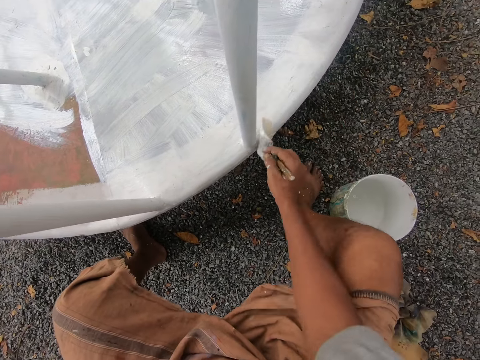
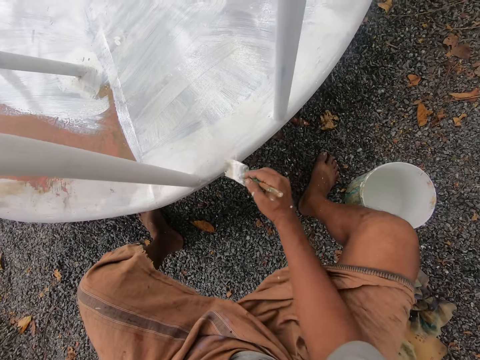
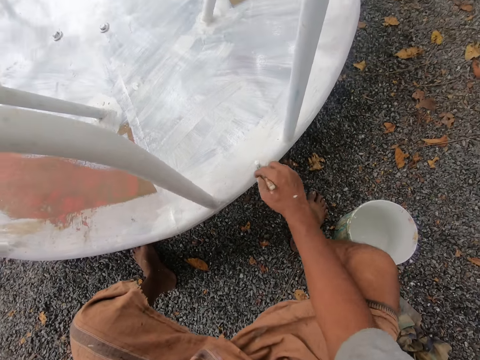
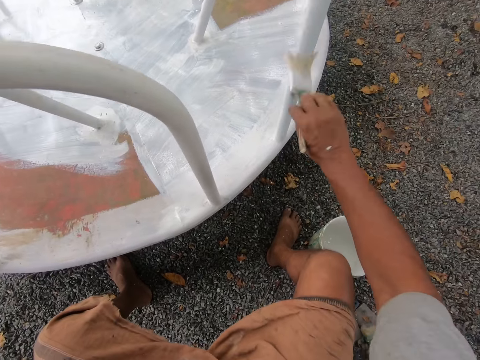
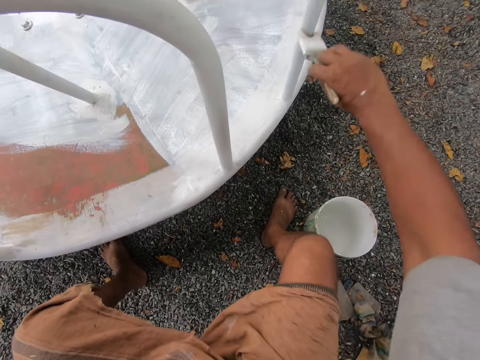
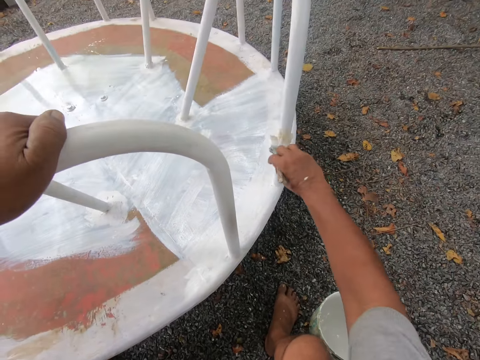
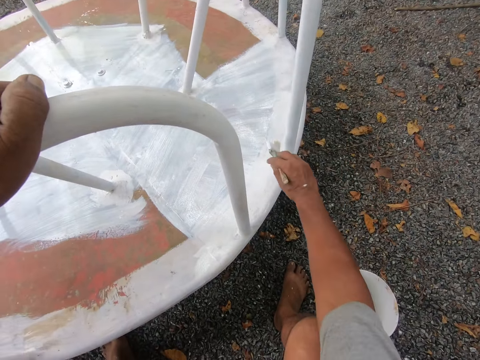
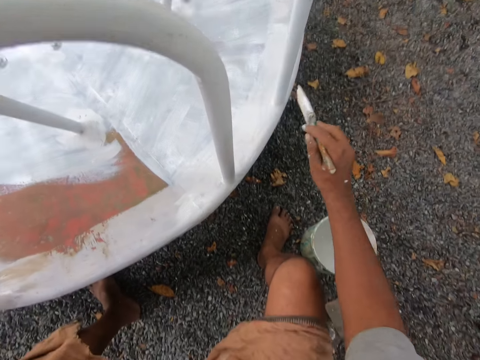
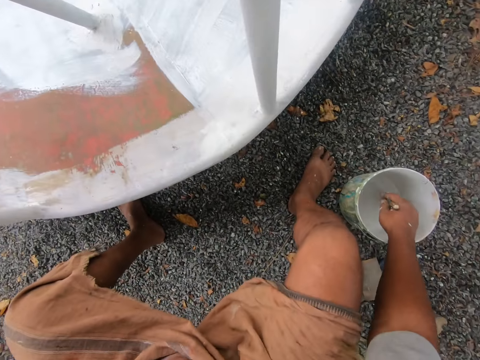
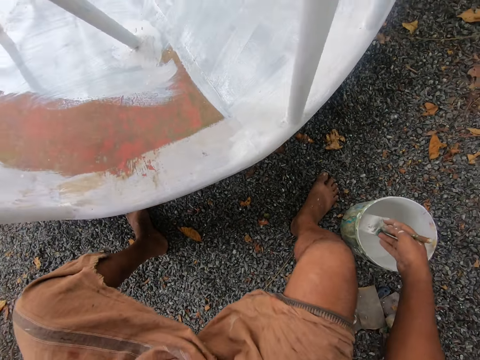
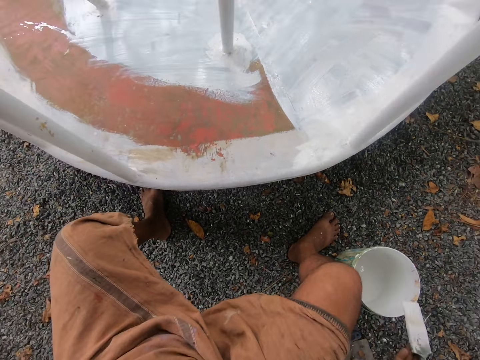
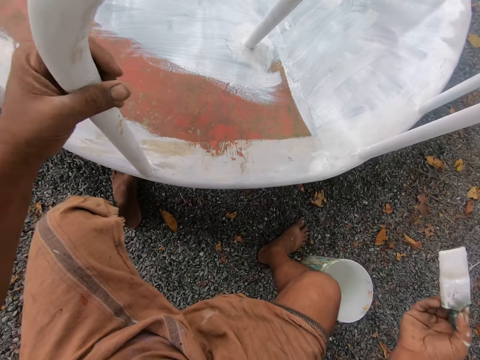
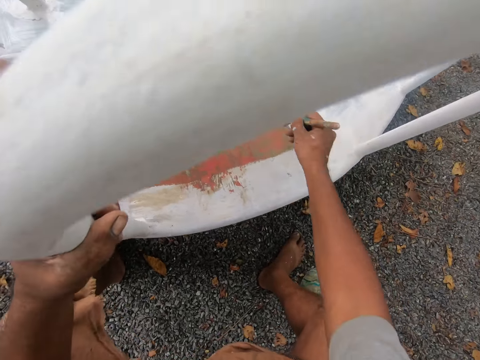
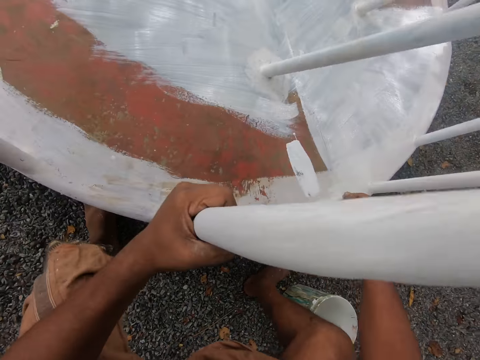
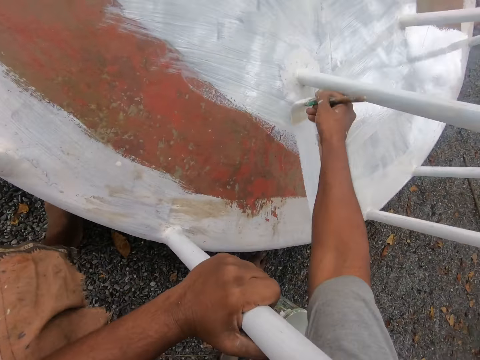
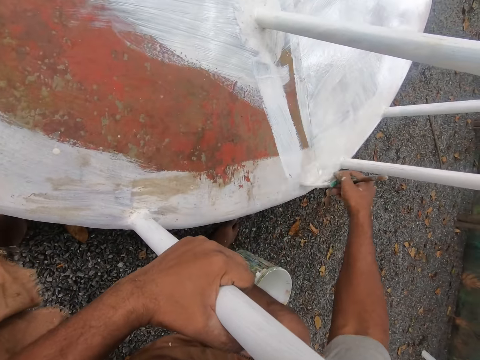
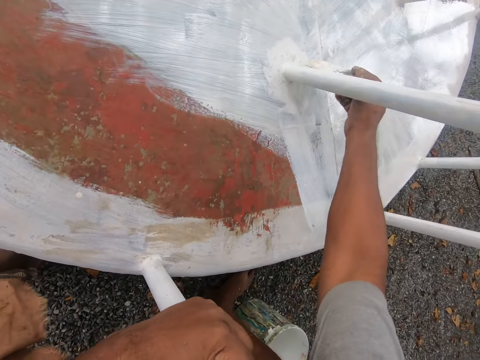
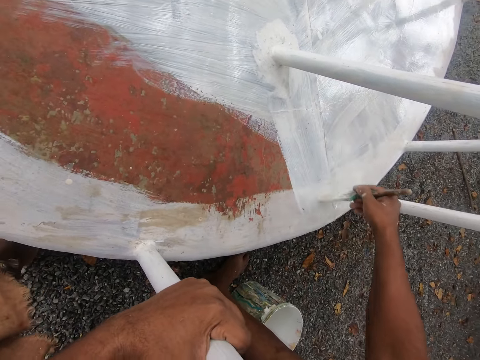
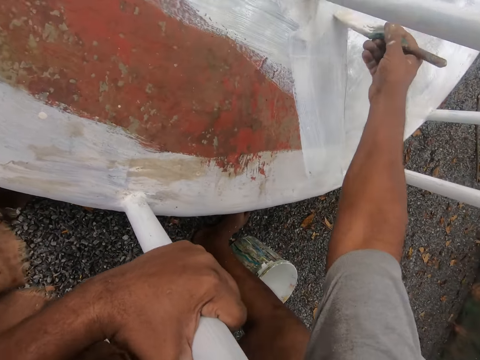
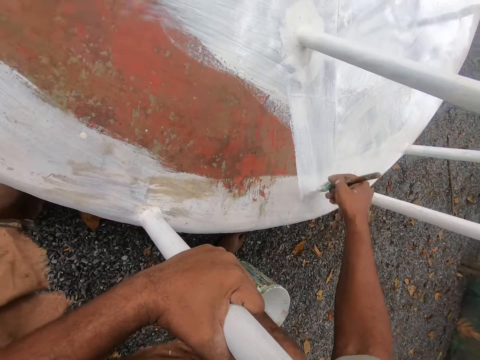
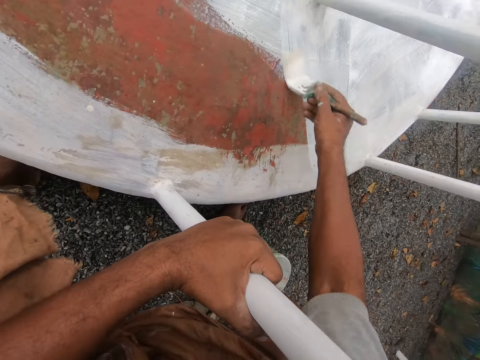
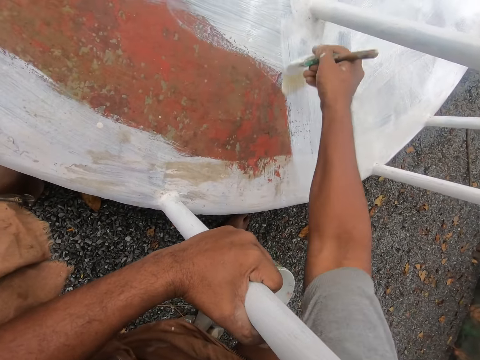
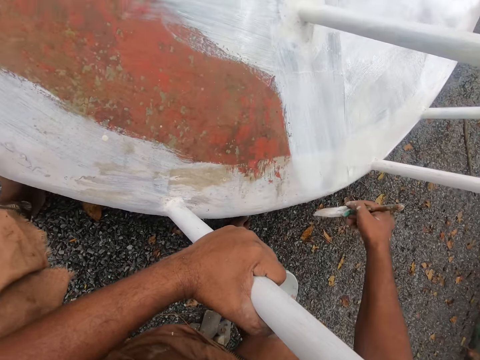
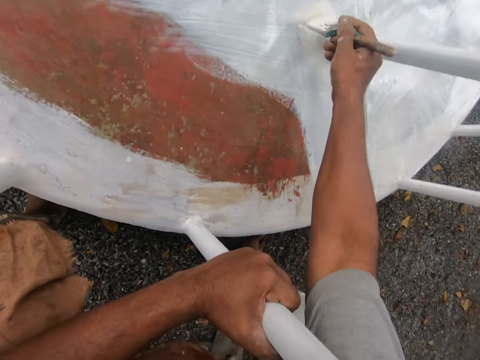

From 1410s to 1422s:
The camera wearer paints the railing with the paint brush. He dips the paint brush in his right hand into the paint bucket on the ground. He removes the paint brush from the bucket. He paints the playground roundabout with the paint brush in his right hand.

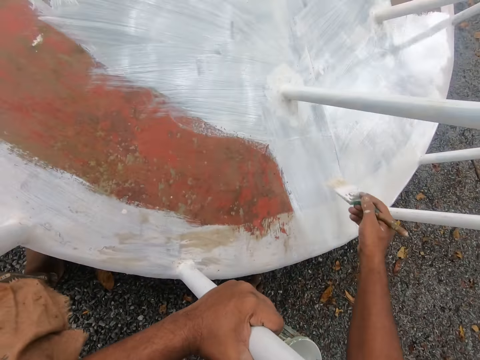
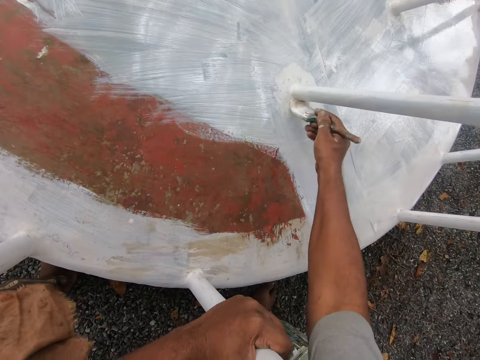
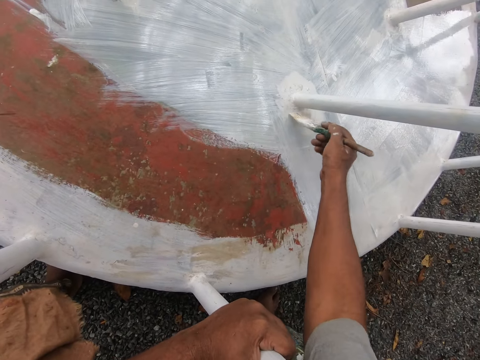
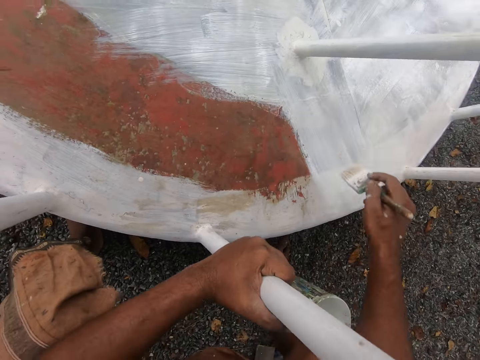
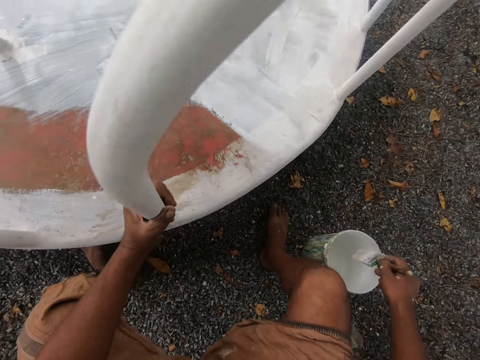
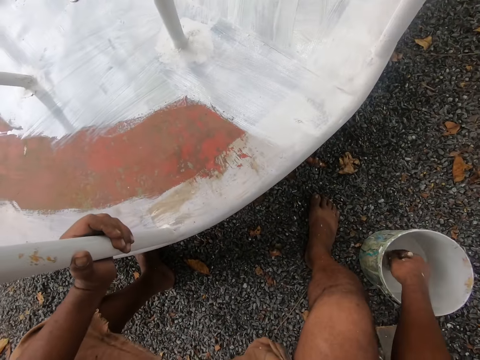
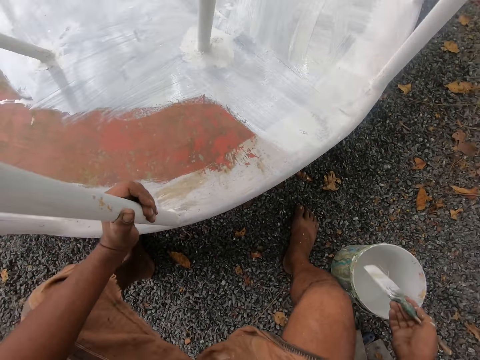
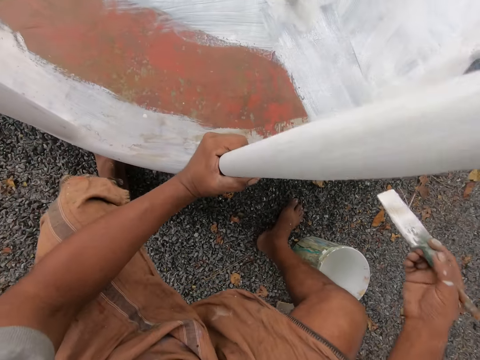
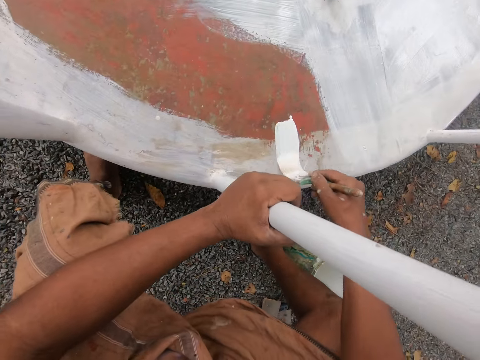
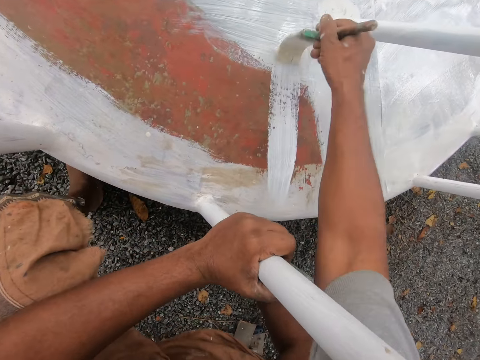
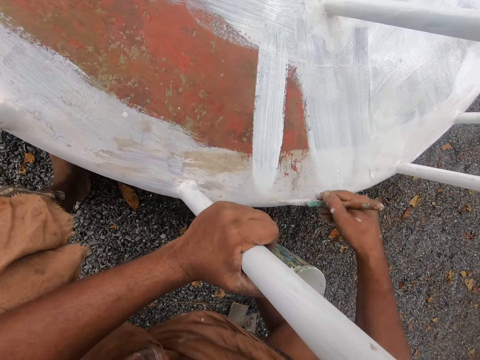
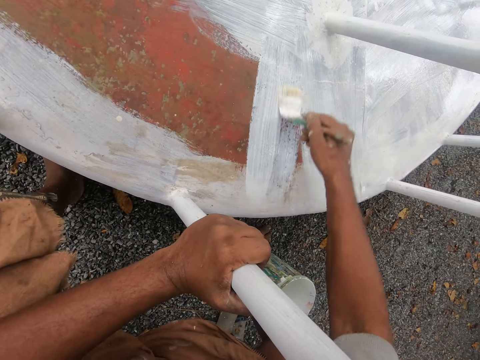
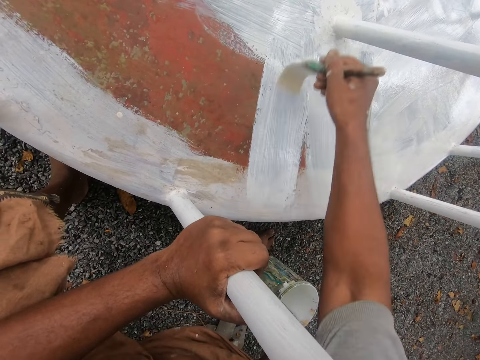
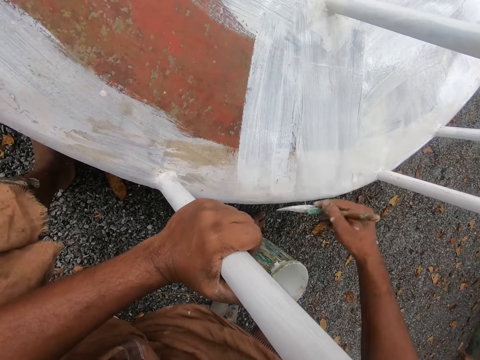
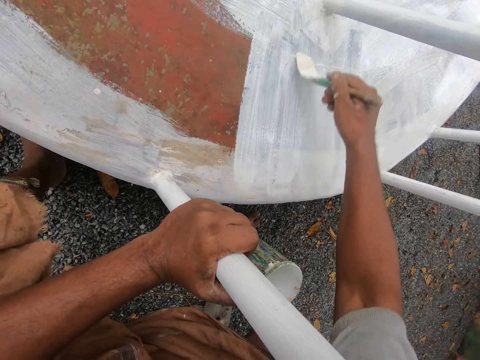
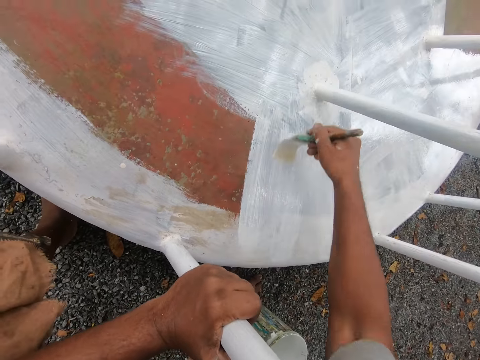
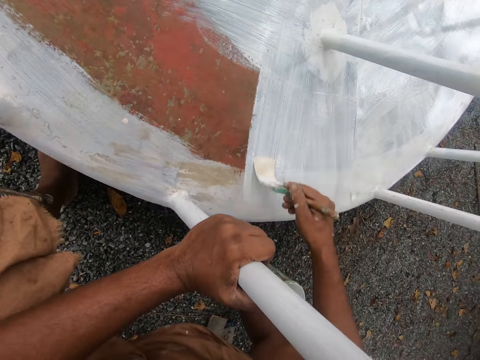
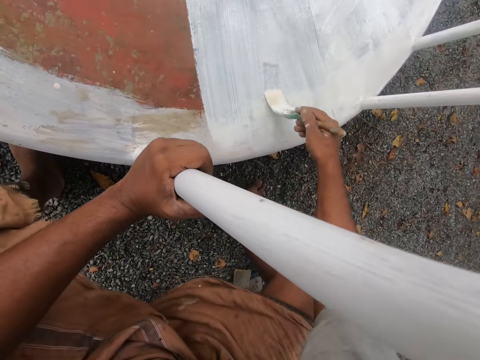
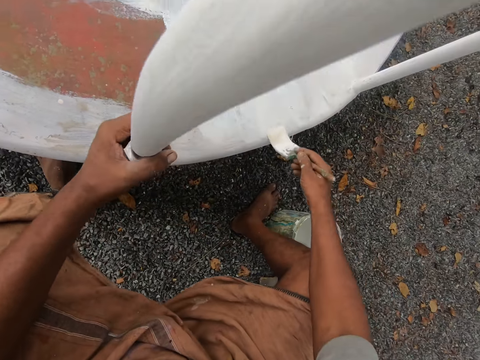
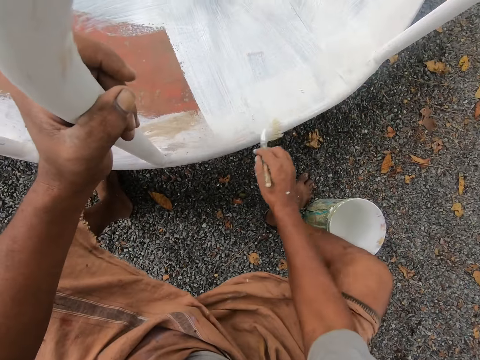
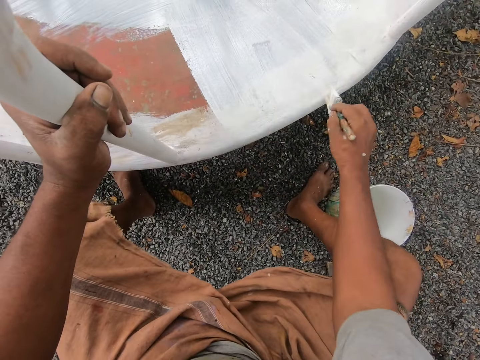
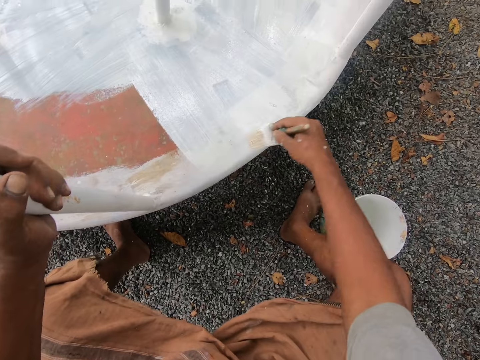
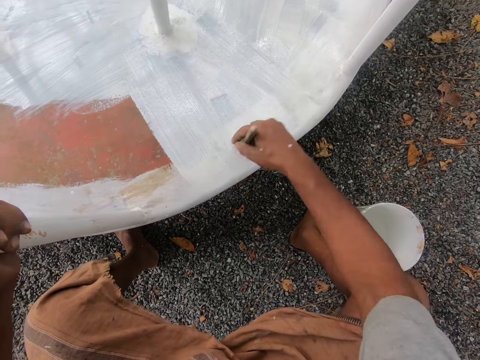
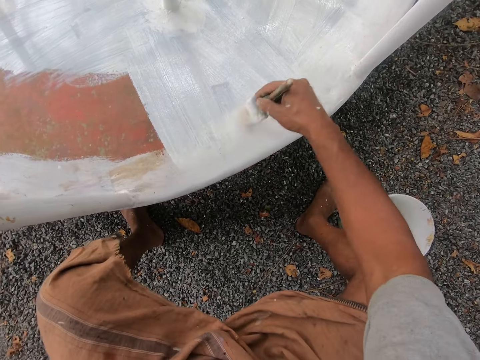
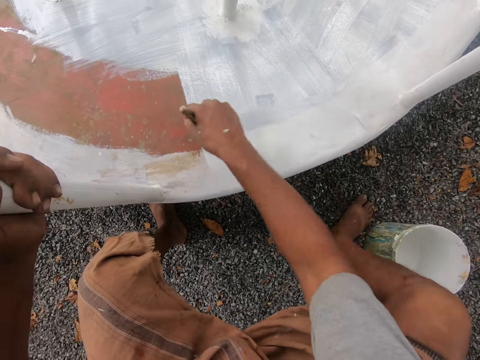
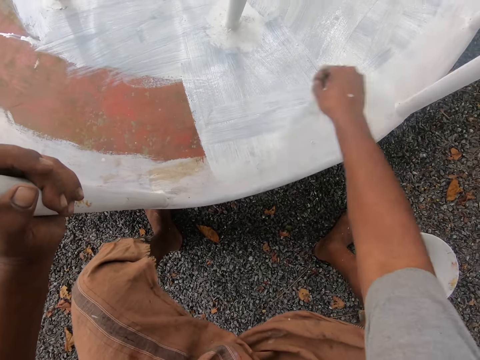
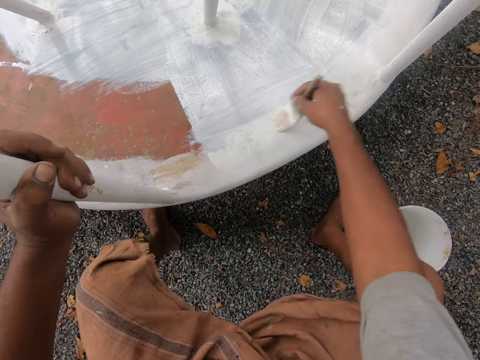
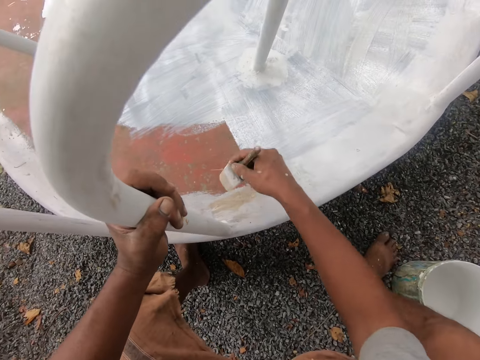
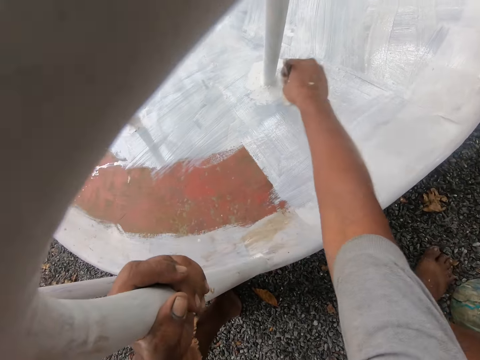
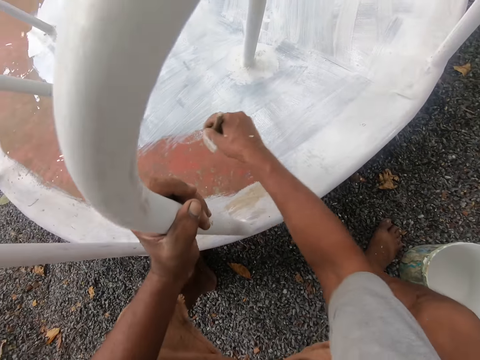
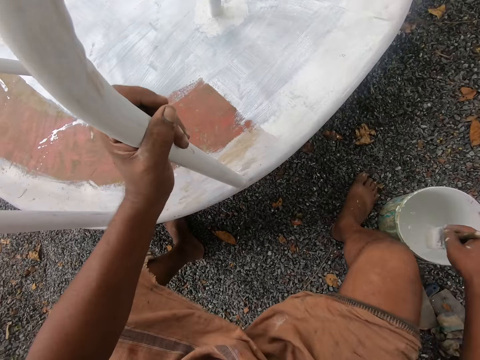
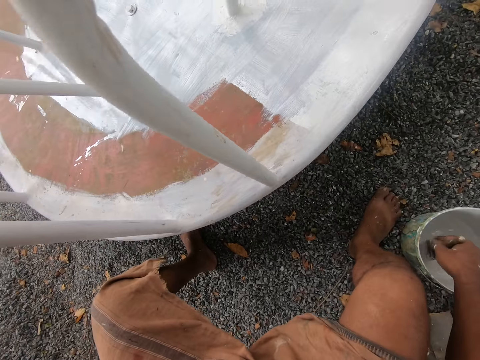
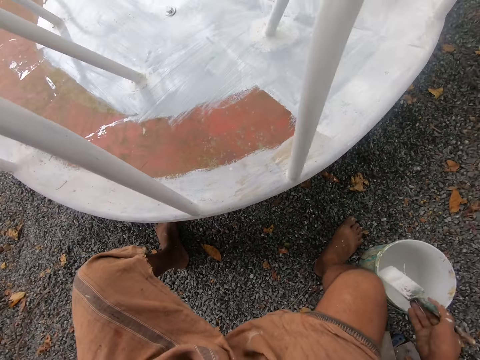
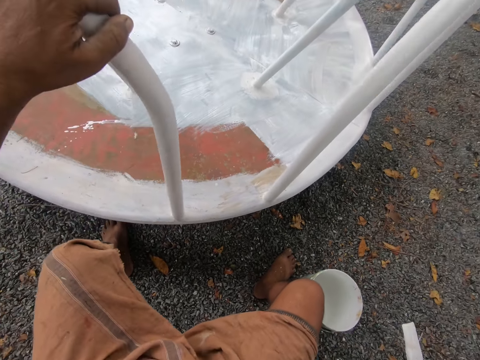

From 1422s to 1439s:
The camera wearer dips the paint brush in his right hand into the paint bucket on the ground. He removes the paint brush from the bucket. He paints the playground roundabout with the paint brush in his right hand. He dips the paint brush in his right hand into the paint bucket on the ground. He lets go of the railing. He removes the paint brush from the bucket.
